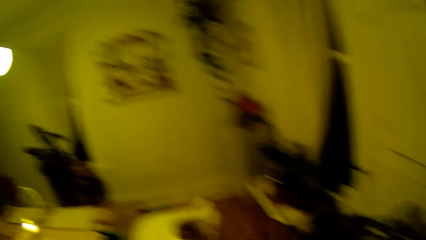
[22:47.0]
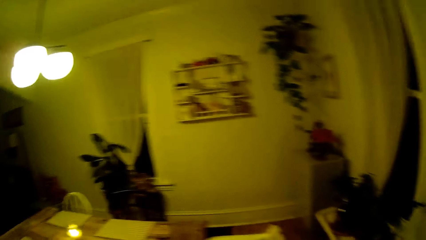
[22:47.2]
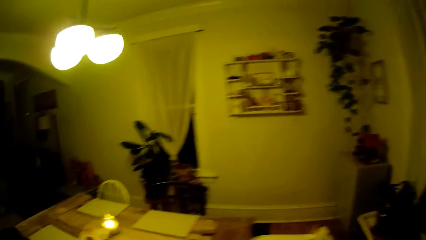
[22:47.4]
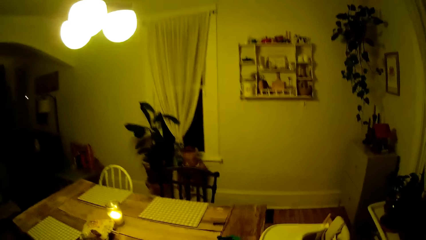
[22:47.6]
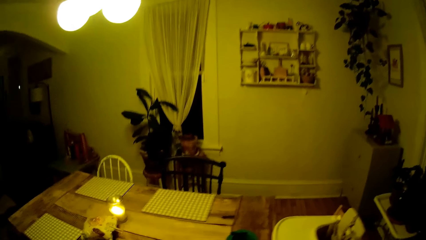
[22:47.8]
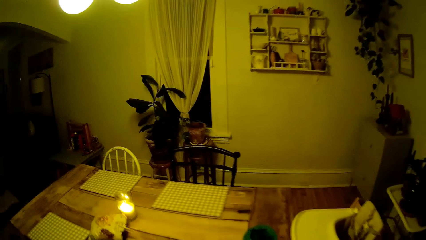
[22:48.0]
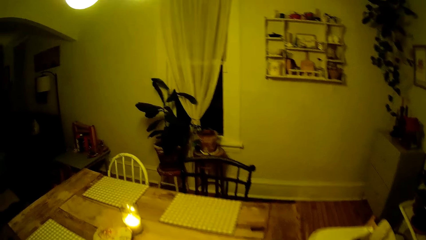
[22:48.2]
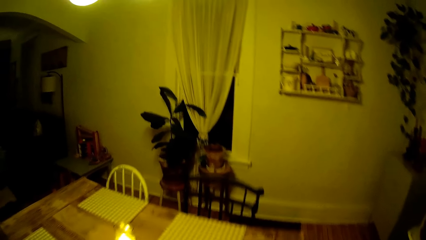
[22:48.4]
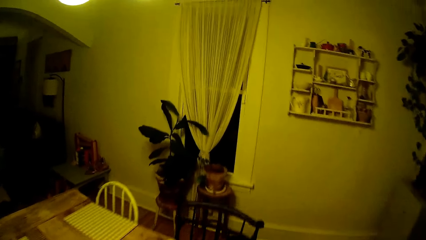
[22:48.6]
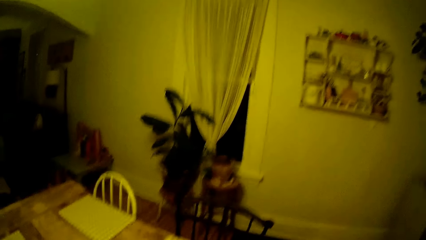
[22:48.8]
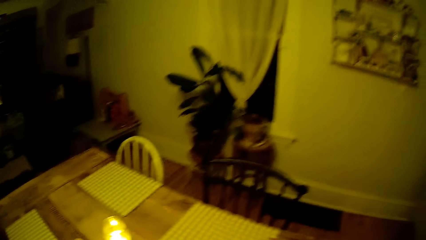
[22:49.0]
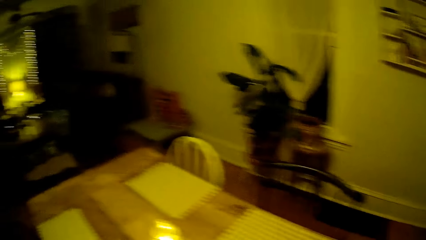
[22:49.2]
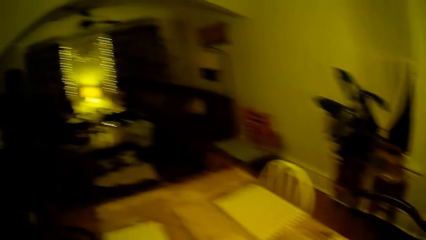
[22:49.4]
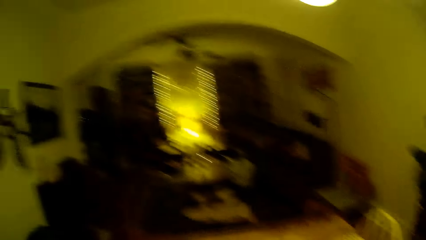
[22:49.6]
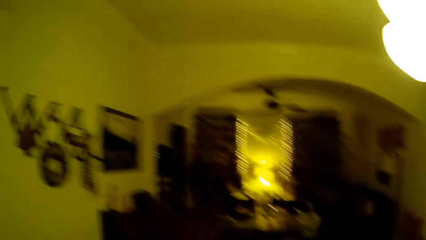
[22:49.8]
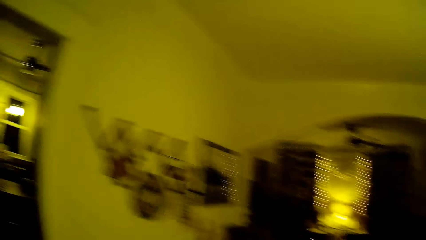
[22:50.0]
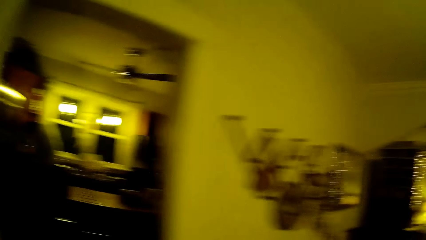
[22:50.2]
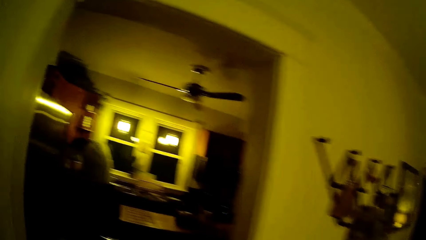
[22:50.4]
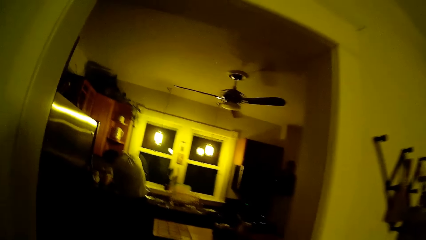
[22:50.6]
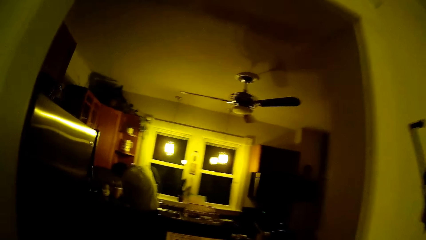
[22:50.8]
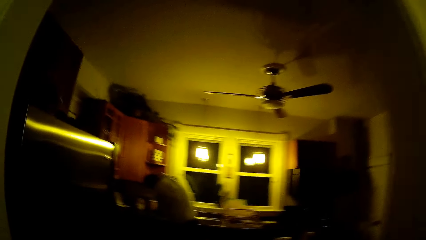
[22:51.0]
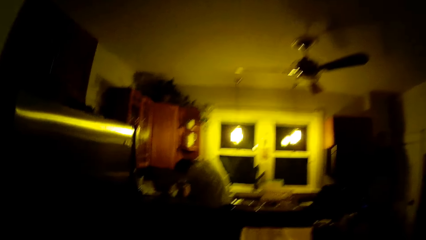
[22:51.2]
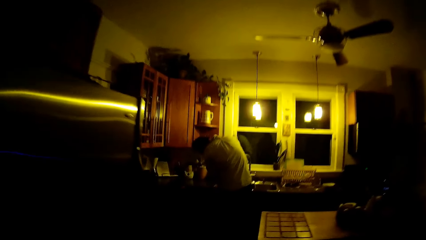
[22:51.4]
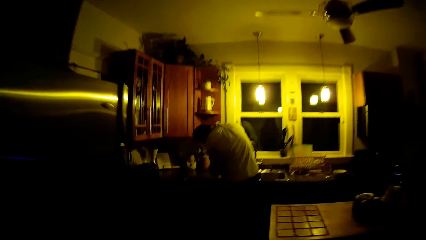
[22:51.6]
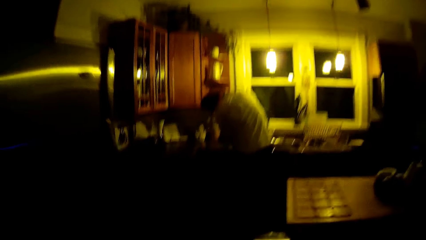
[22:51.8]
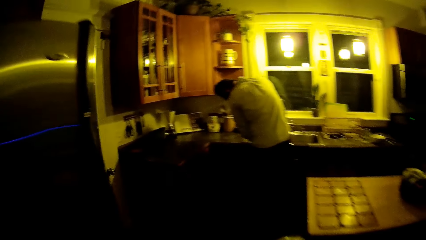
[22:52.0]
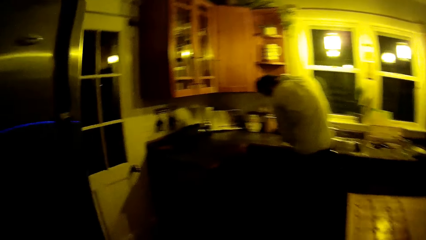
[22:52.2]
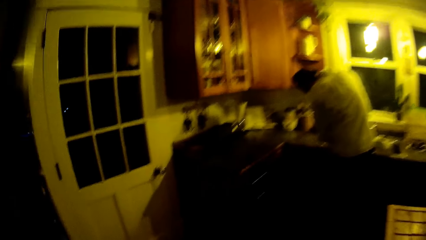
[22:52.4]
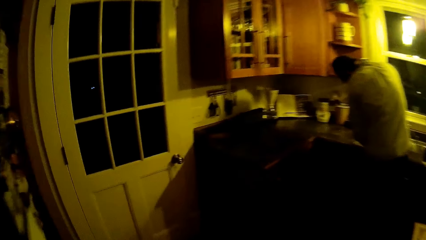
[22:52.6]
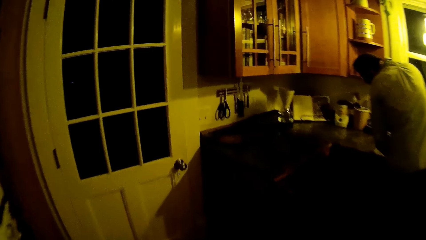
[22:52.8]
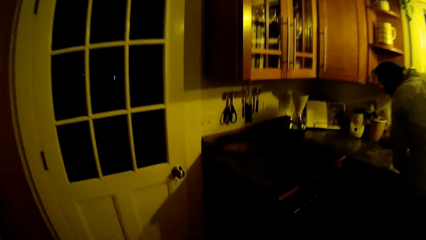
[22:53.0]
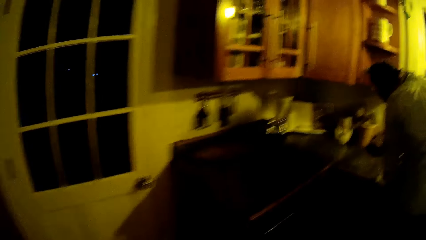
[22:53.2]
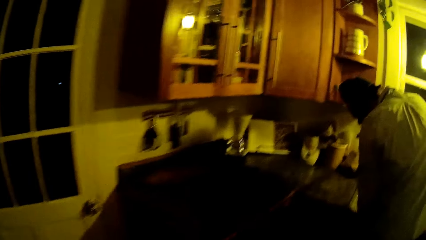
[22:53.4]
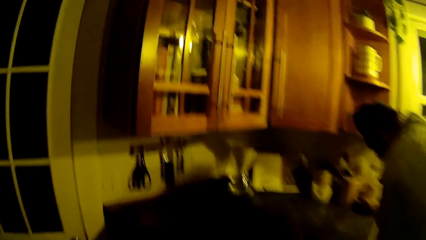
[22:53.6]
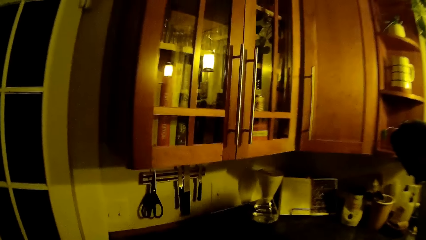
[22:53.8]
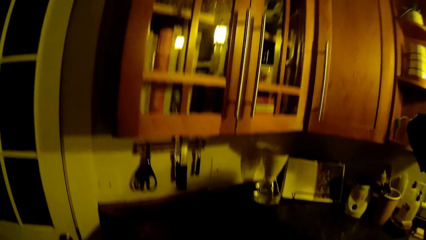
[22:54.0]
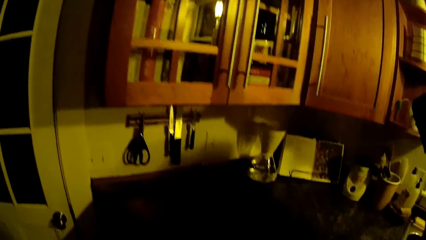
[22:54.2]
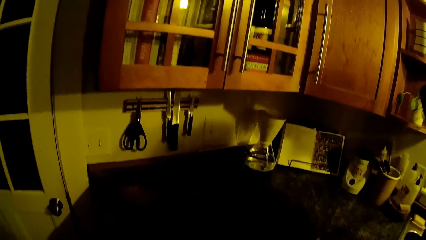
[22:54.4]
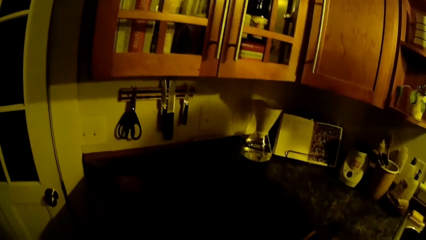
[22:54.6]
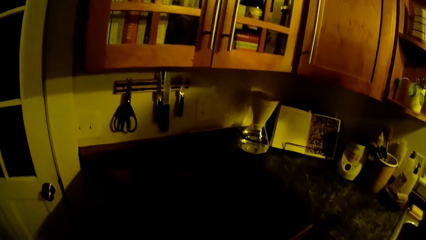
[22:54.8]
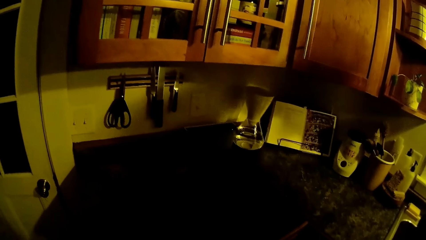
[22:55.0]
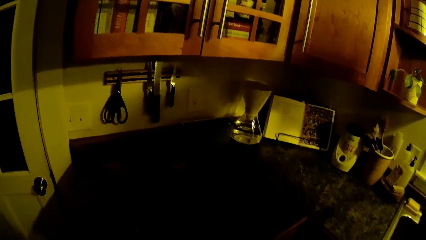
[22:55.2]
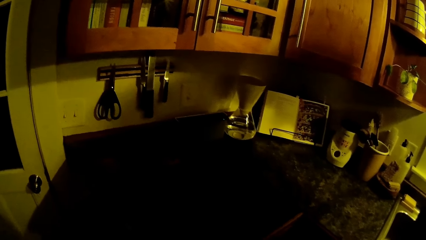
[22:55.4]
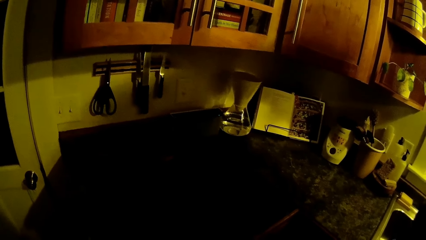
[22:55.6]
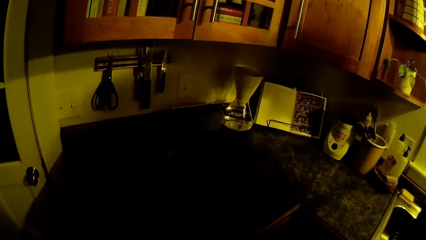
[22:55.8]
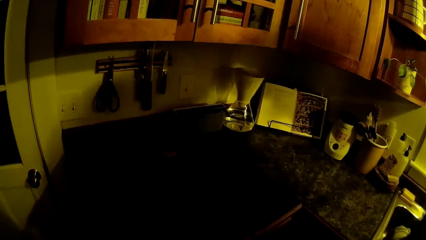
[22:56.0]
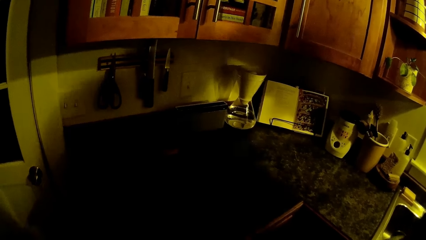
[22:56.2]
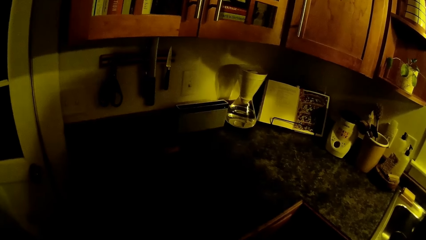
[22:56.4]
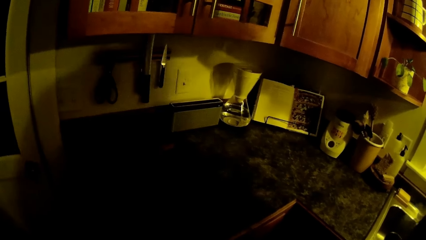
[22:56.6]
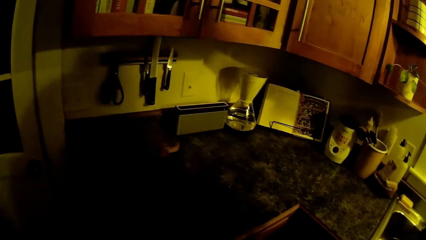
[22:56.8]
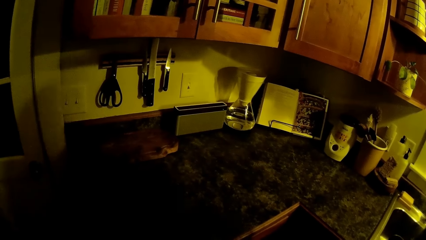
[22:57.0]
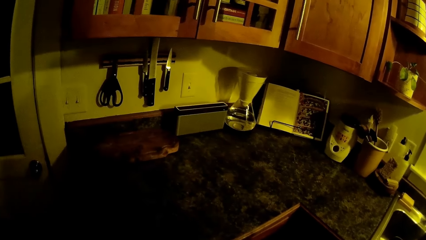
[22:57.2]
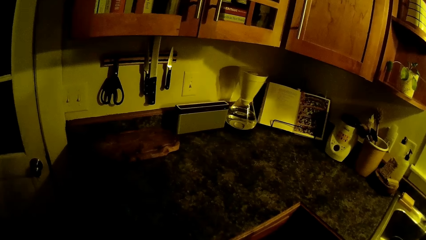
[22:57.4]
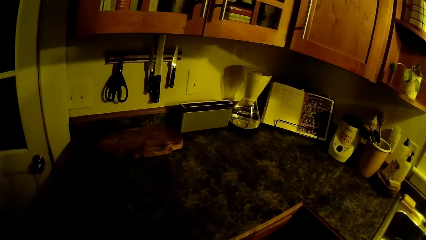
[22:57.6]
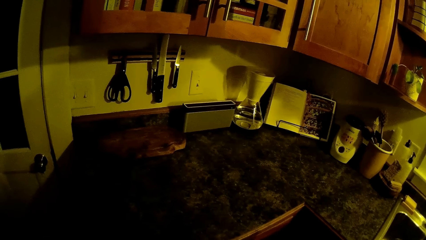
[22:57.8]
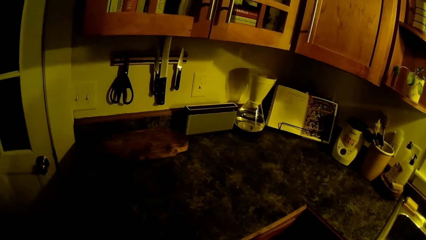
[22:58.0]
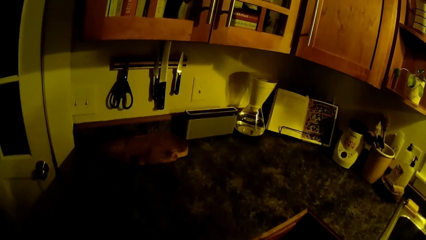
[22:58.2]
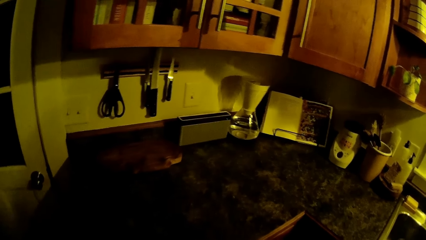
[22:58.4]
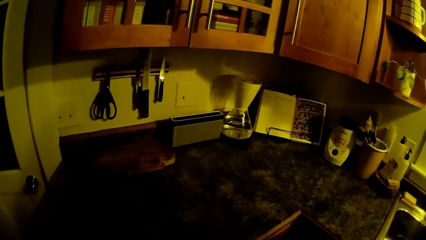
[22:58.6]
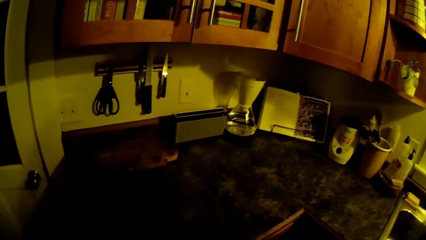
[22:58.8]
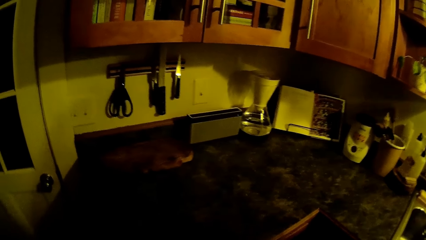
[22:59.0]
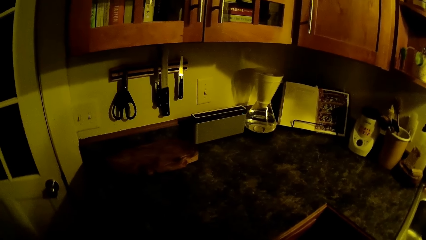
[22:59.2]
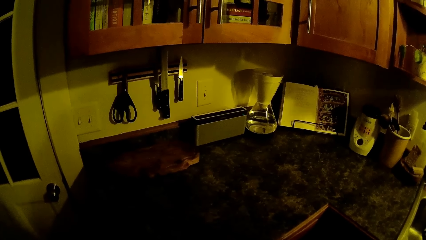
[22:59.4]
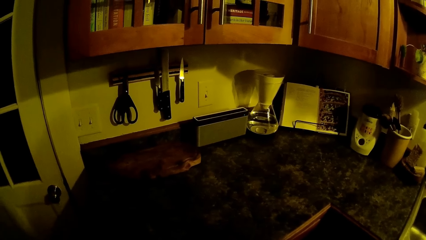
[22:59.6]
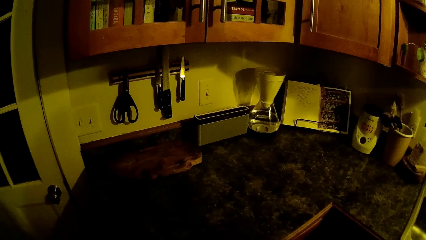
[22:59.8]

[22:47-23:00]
The camera wearer walks out of the dining room into the kitchen. A man converses with the camera wearer. The camera wearer looks around.

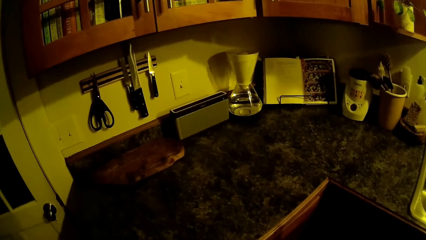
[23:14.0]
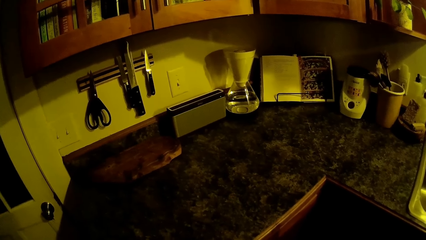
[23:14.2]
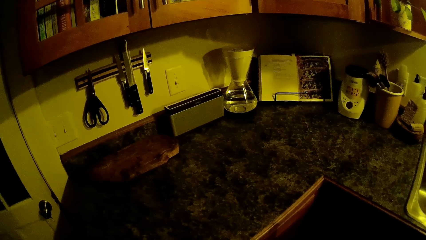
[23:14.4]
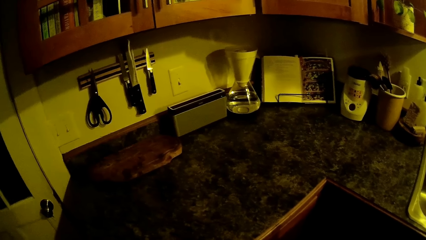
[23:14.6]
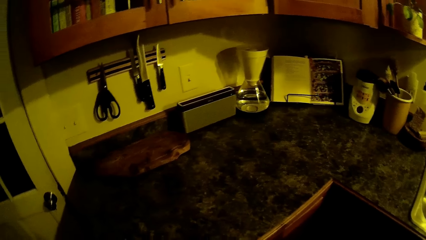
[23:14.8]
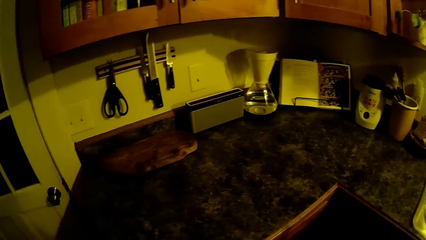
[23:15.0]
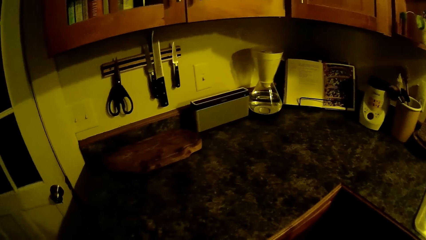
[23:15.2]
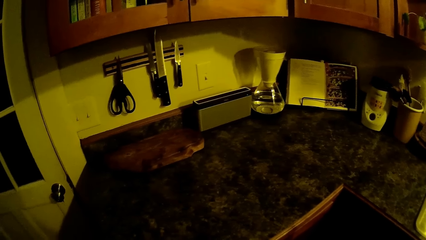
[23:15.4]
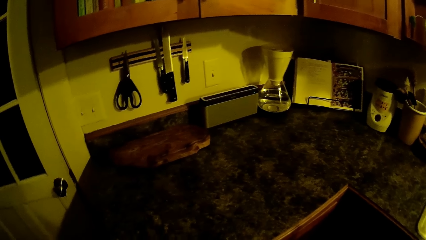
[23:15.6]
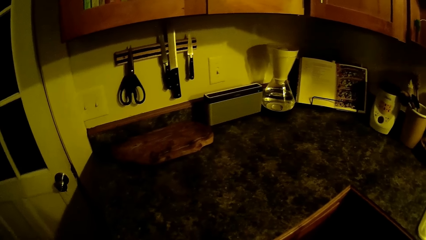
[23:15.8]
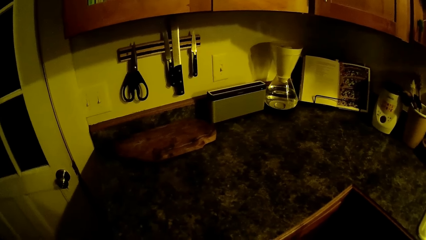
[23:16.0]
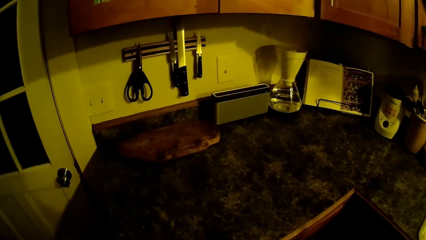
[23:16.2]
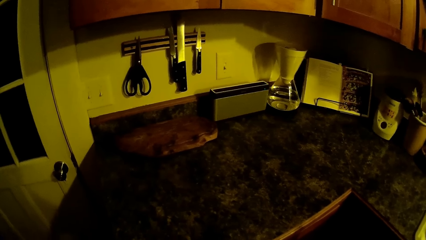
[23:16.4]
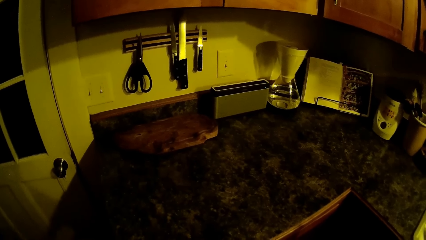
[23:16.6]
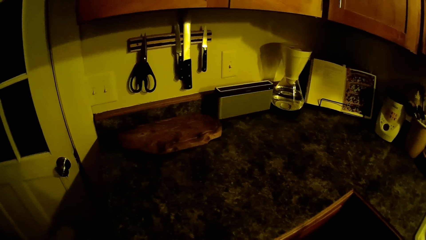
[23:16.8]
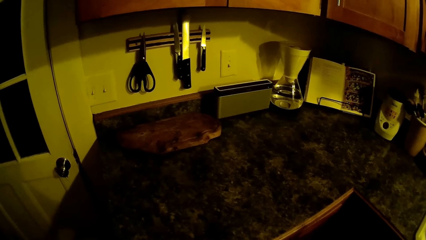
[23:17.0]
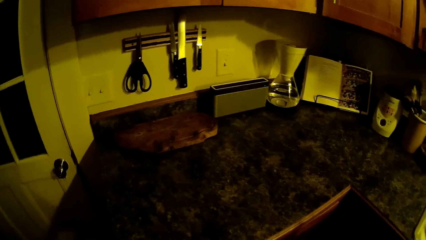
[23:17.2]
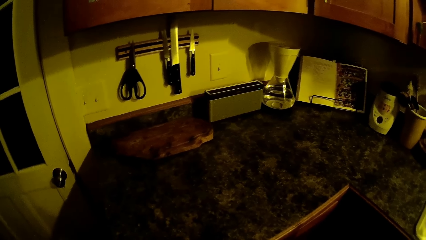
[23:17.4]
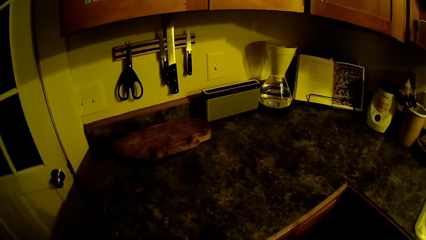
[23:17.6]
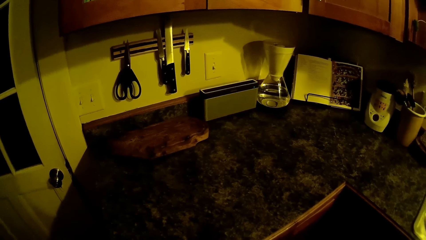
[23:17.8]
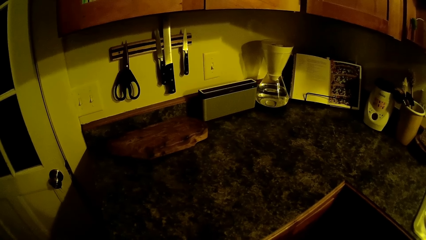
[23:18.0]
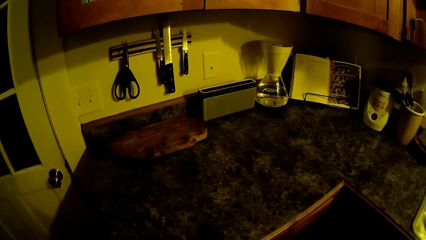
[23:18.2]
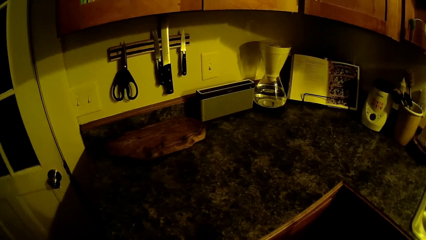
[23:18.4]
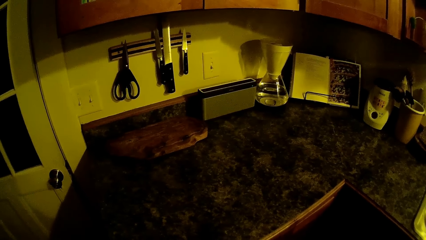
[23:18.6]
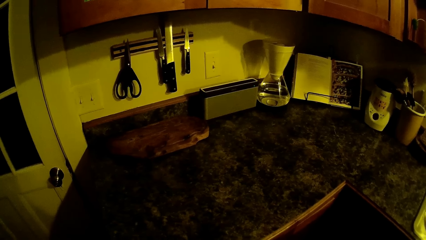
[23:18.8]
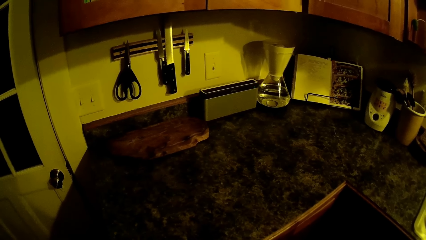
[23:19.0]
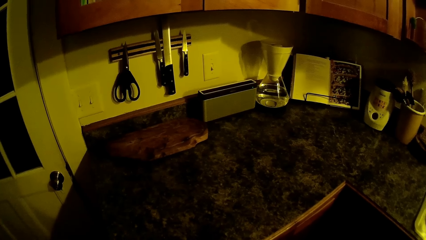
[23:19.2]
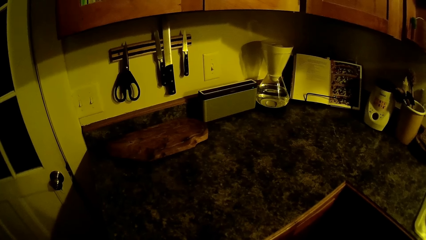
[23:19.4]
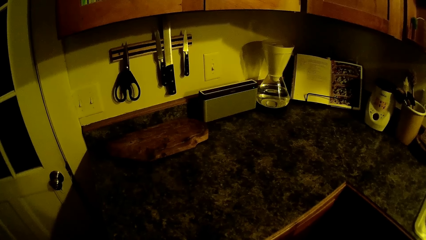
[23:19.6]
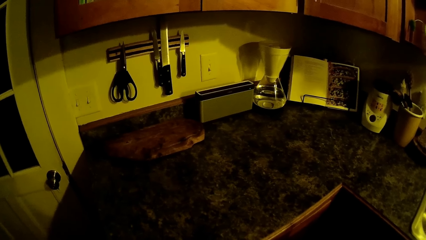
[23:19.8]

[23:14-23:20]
A baby cries.
